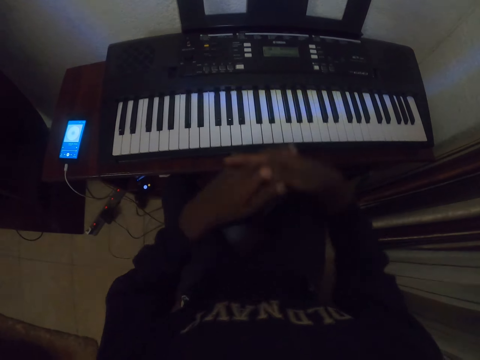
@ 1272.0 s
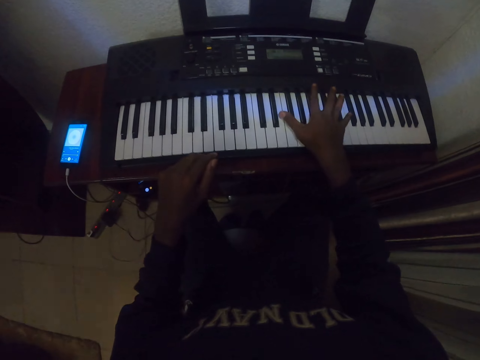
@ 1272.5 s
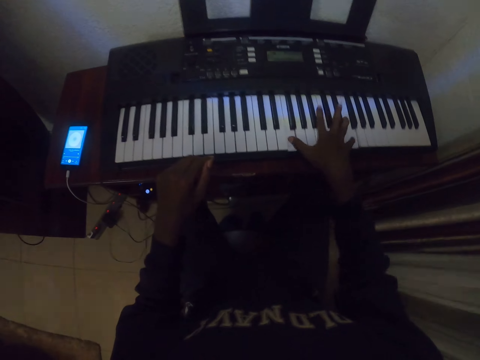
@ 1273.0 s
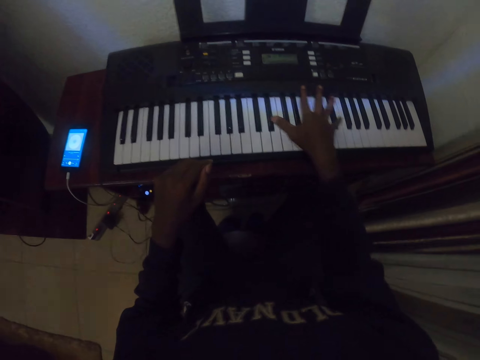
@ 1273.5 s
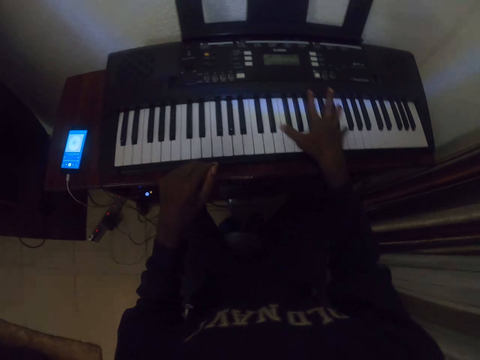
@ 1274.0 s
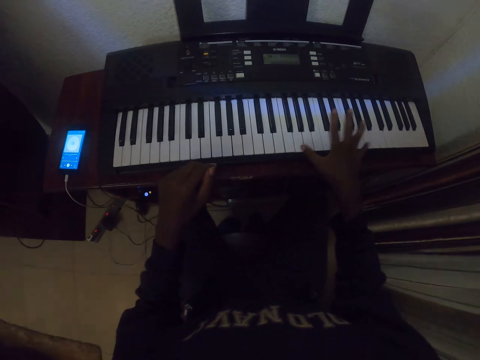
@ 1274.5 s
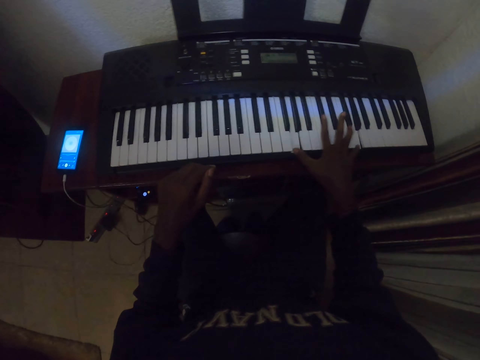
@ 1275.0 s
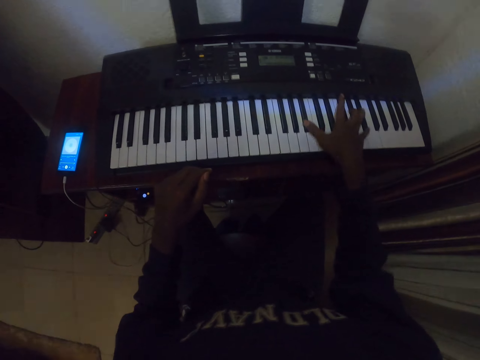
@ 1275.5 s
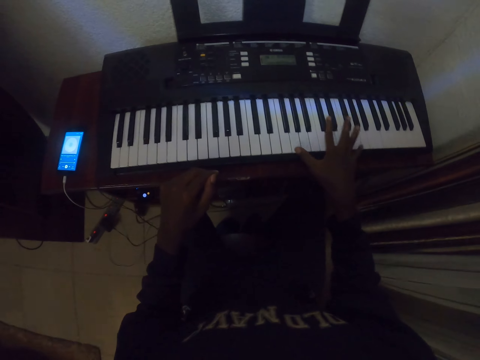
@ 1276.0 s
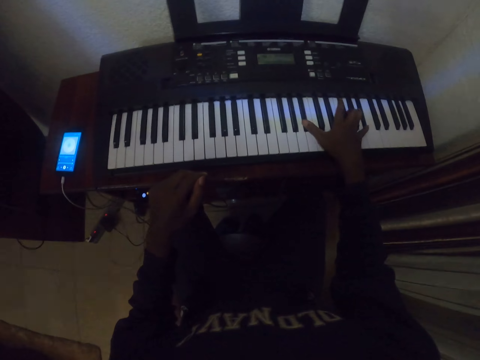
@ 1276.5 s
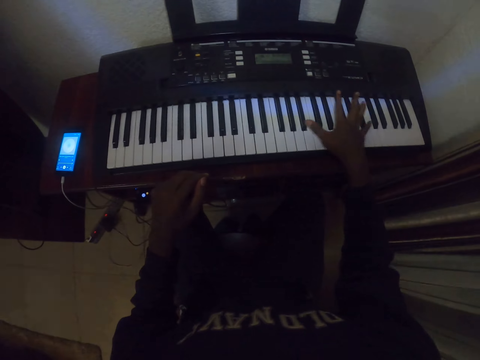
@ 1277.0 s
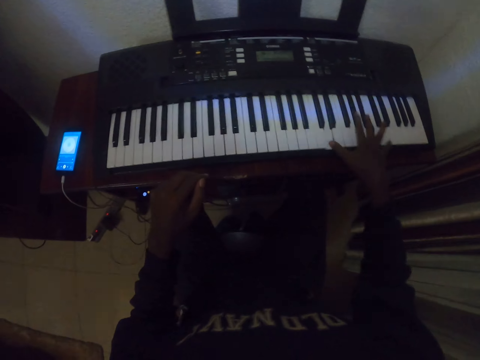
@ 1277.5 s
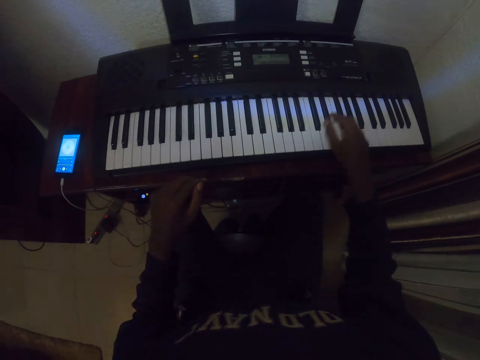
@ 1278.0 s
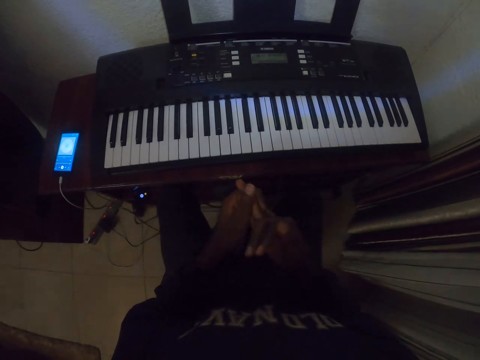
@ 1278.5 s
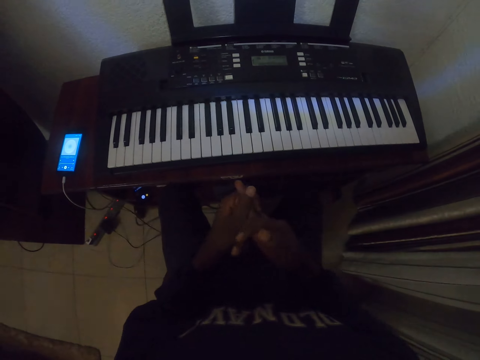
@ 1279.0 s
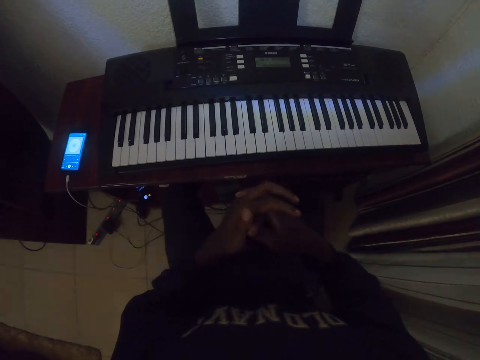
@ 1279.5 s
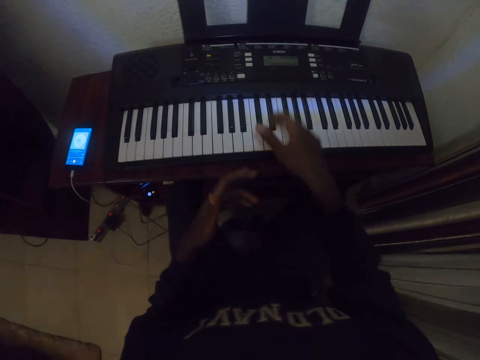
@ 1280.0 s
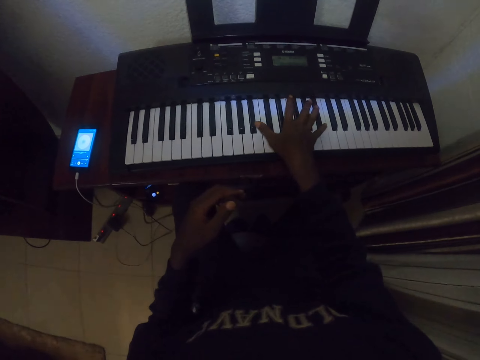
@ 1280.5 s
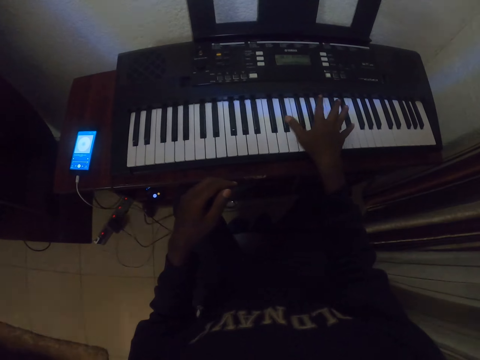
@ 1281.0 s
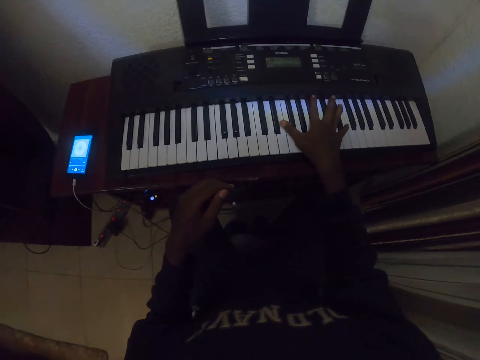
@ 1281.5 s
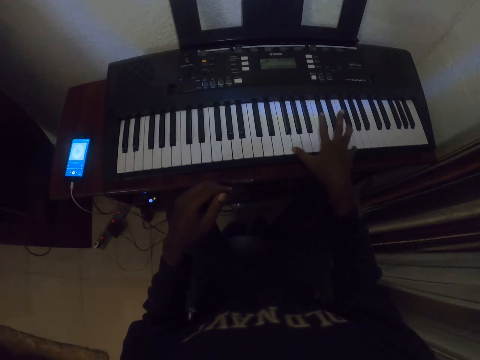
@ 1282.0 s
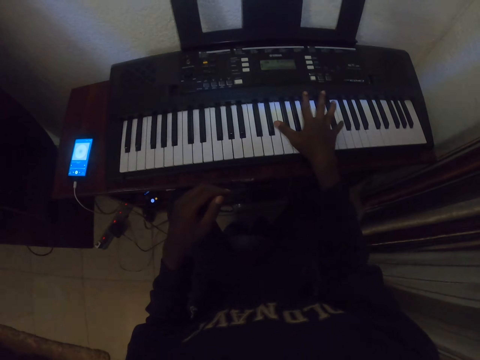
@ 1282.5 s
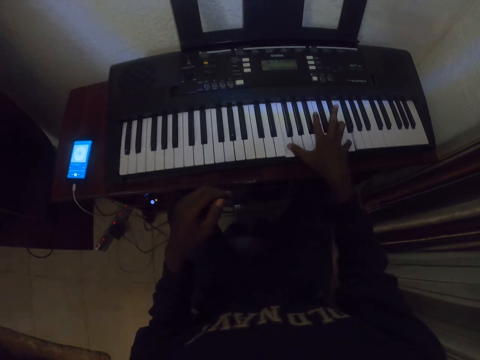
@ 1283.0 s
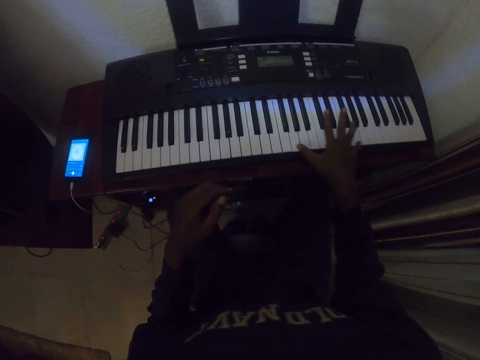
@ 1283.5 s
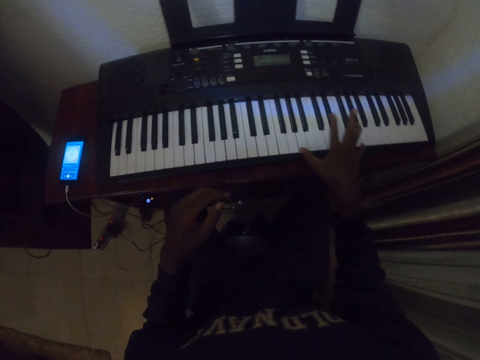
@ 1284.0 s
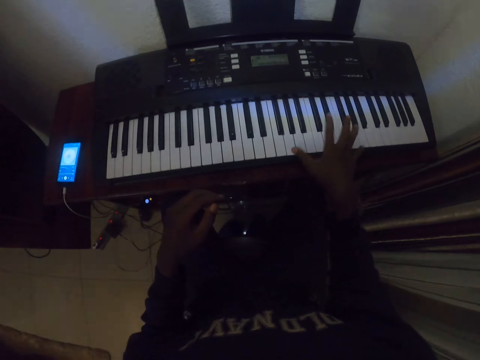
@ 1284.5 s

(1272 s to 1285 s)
The camera wearer plays a piano or keyboard with their right hand. They put their hands together. They play the keyboard with their right hand.

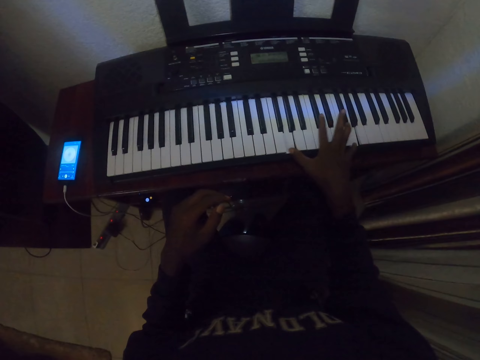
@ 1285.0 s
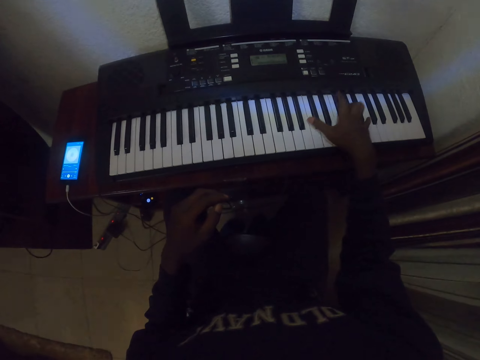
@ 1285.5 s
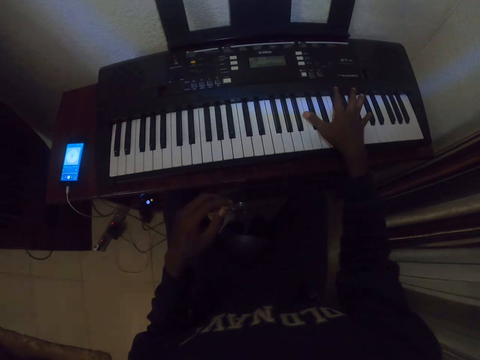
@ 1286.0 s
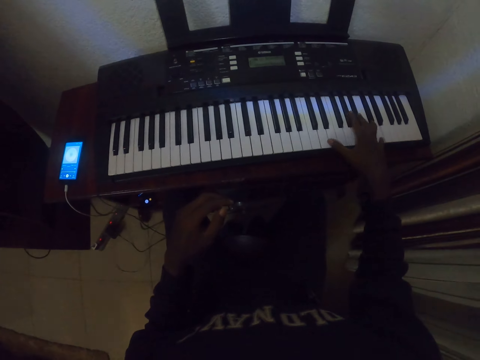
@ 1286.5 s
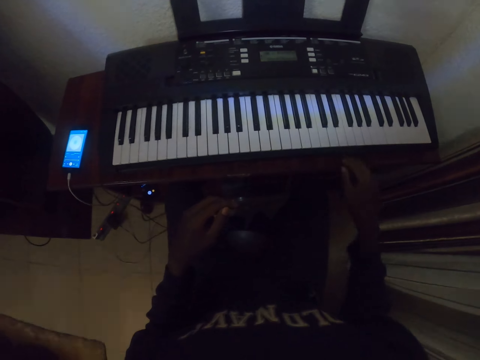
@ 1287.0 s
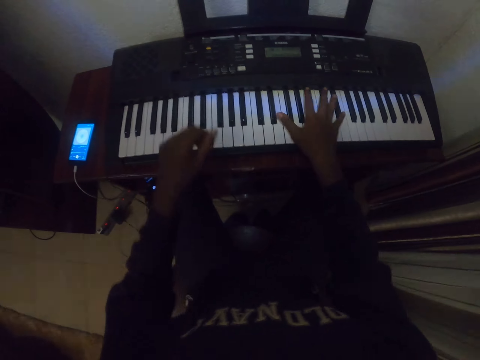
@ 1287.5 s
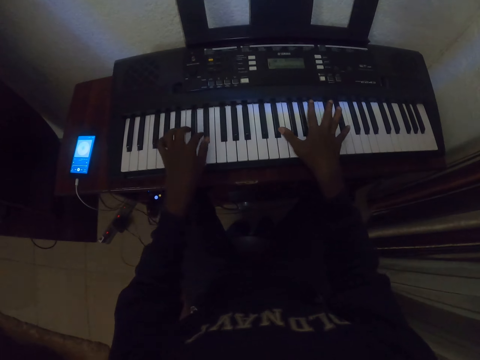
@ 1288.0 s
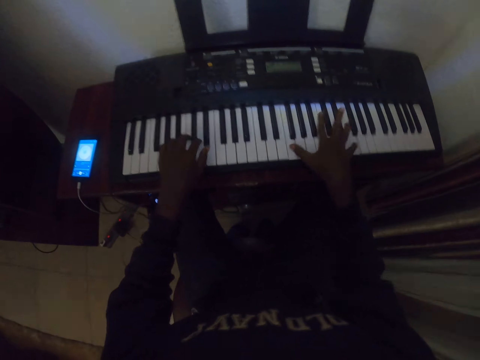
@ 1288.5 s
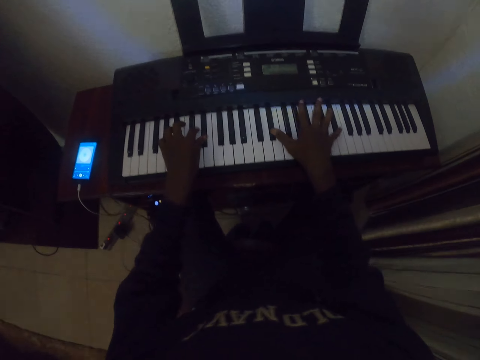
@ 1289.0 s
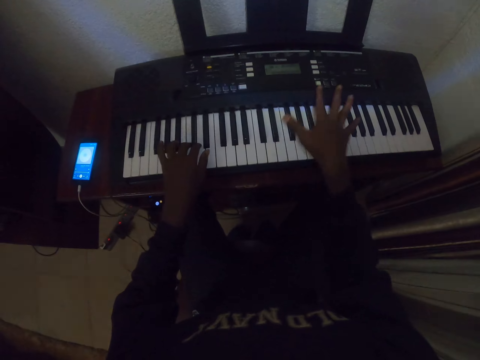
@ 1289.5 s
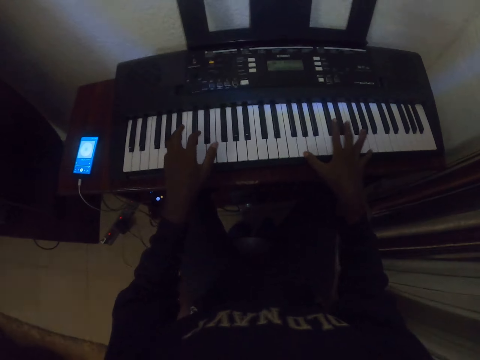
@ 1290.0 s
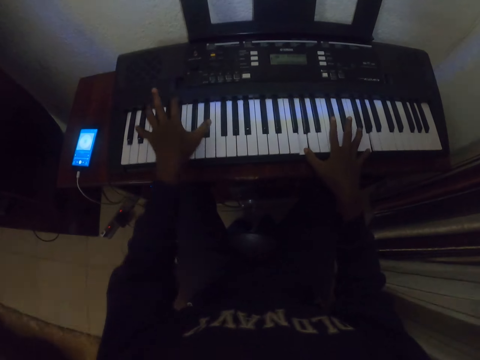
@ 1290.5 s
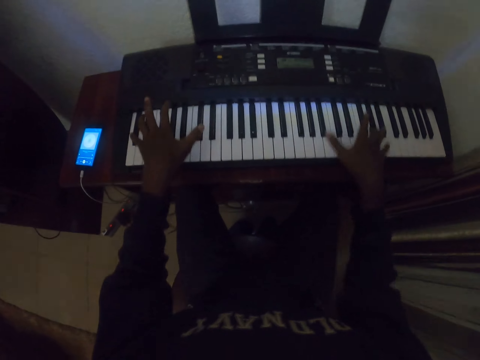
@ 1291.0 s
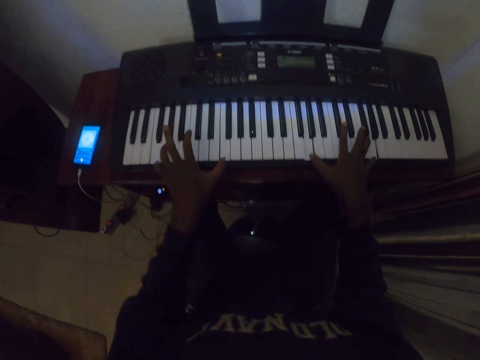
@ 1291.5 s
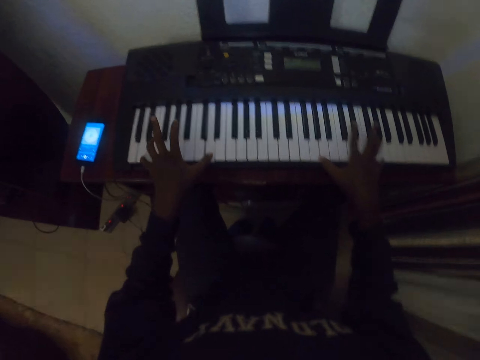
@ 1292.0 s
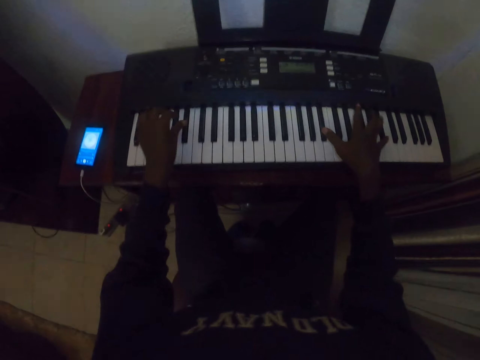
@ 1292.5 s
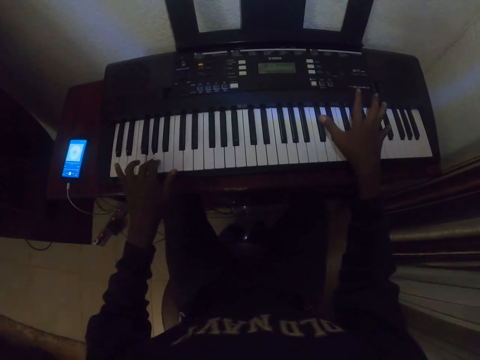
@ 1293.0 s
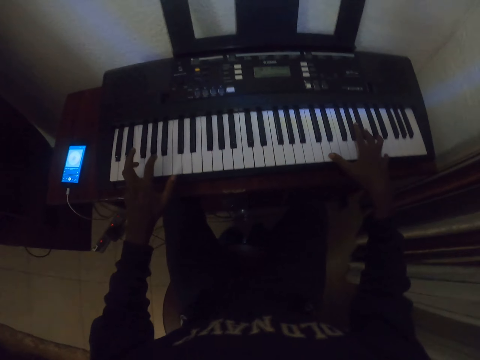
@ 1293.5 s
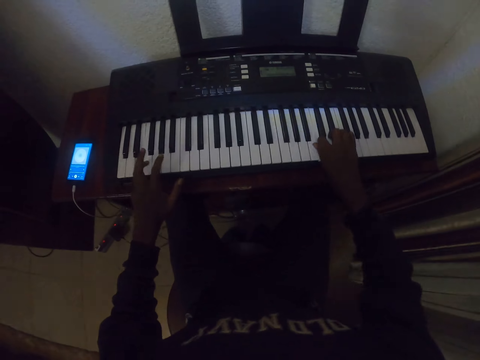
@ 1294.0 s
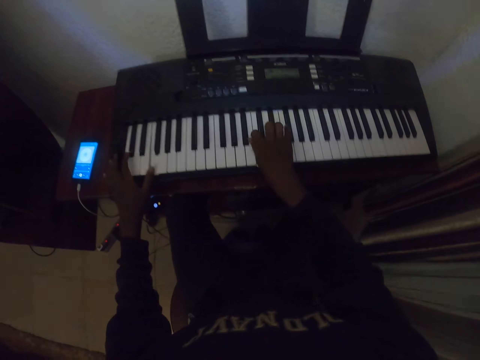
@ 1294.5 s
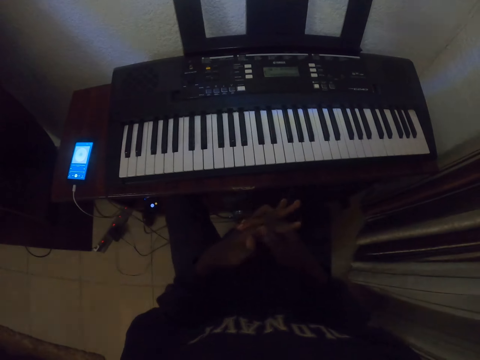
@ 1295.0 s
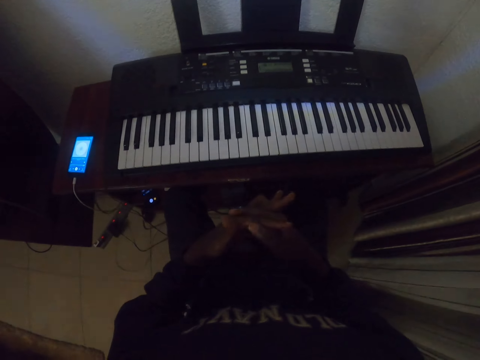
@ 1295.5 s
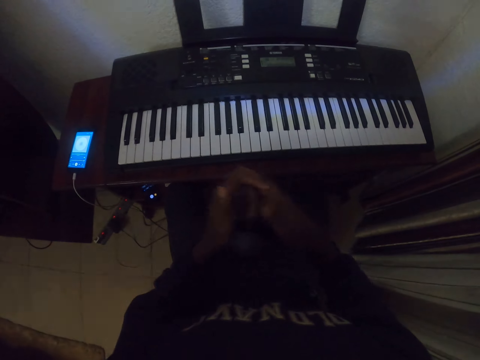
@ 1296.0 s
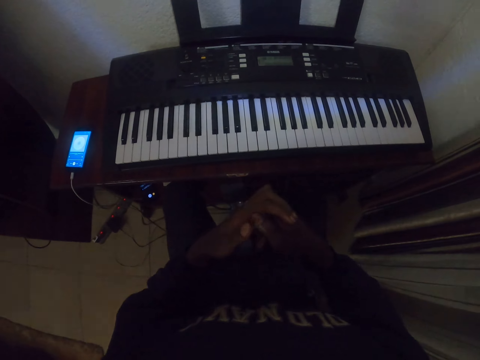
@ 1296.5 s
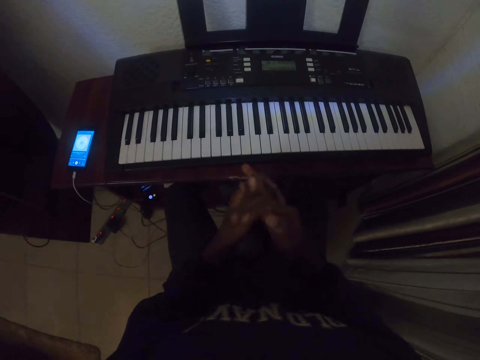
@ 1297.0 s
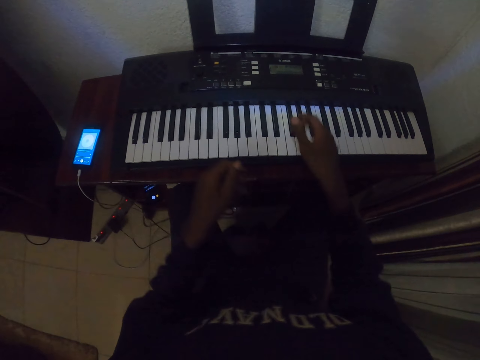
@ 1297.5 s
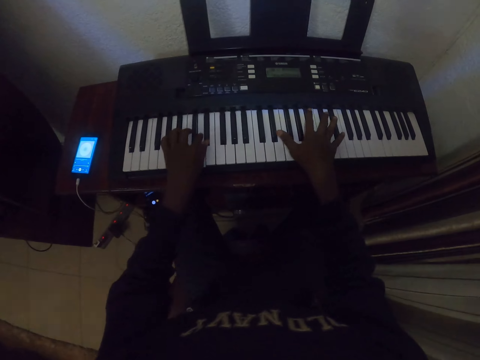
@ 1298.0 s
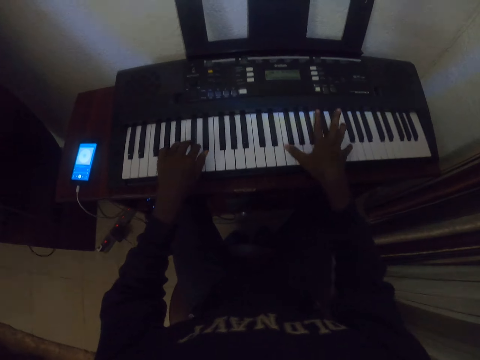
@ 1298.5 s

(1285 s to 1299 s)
The camera wearer plays a piano or keyboard with both hands. They put their hands together. They play the keyboard with both hands.
